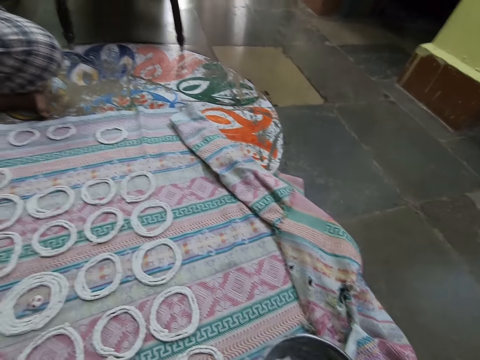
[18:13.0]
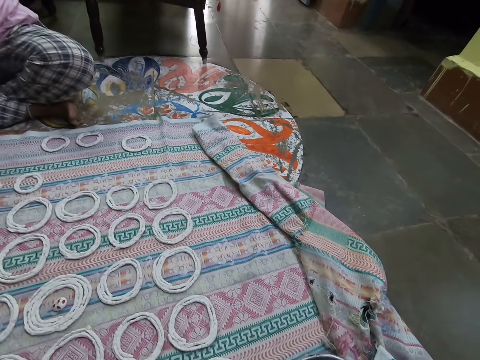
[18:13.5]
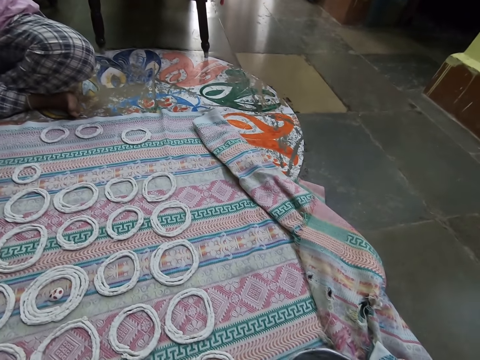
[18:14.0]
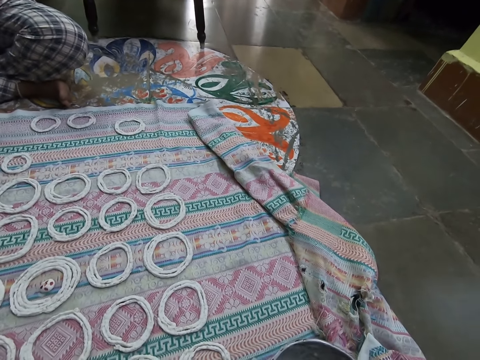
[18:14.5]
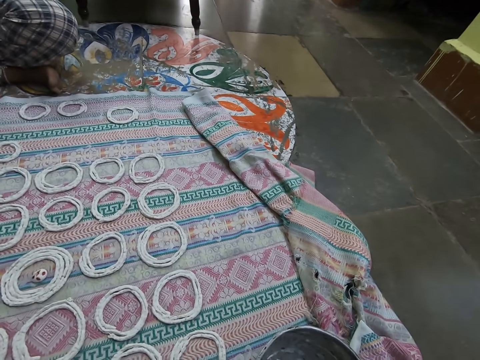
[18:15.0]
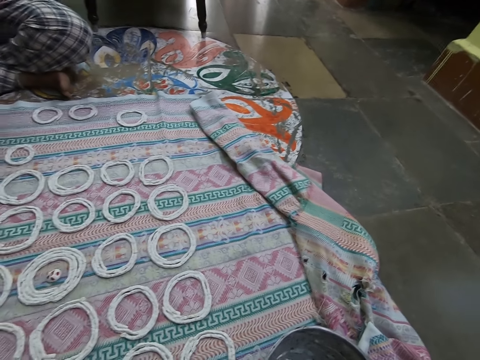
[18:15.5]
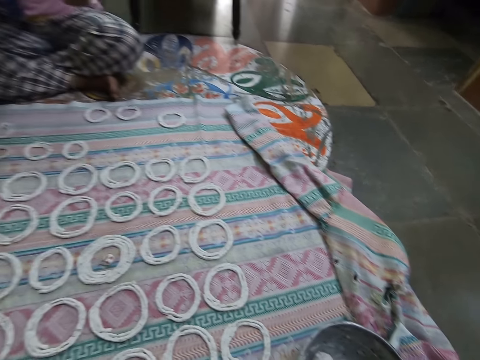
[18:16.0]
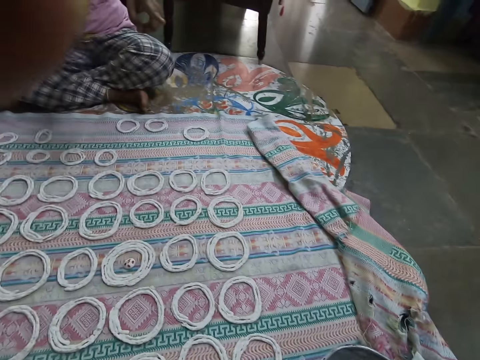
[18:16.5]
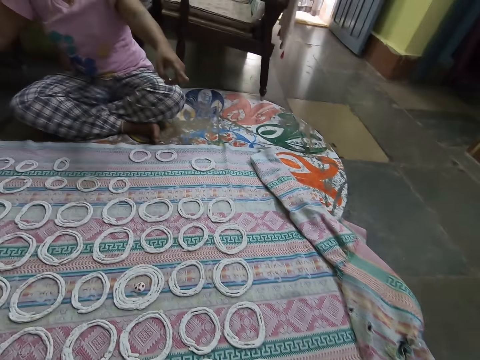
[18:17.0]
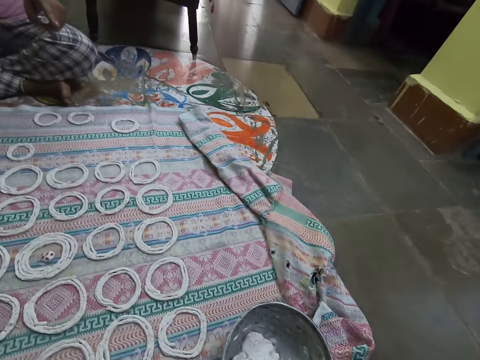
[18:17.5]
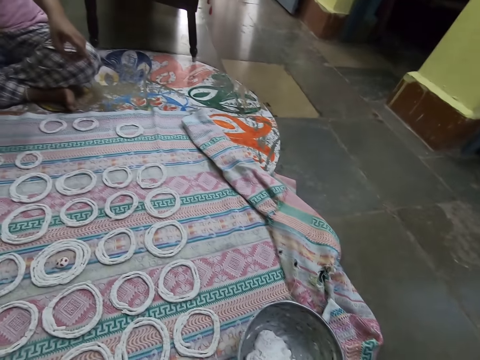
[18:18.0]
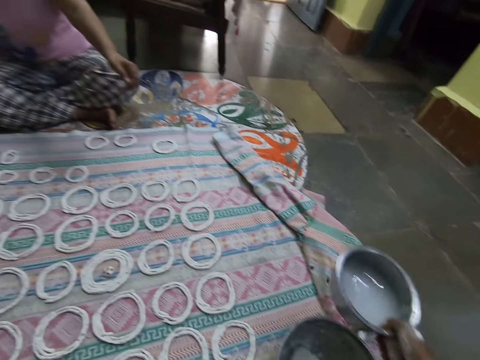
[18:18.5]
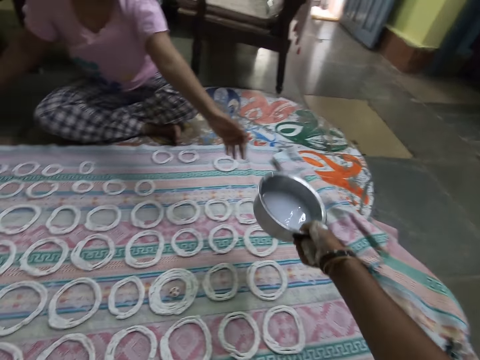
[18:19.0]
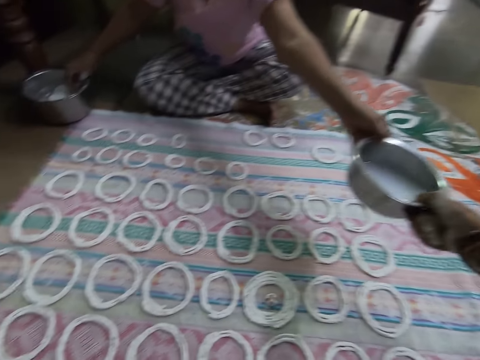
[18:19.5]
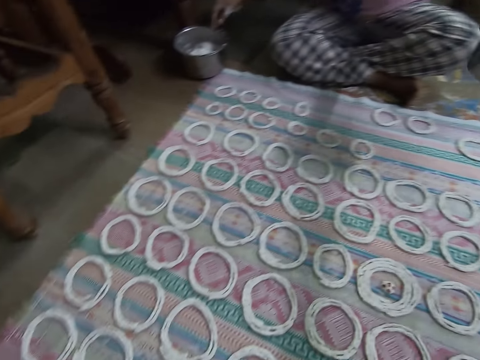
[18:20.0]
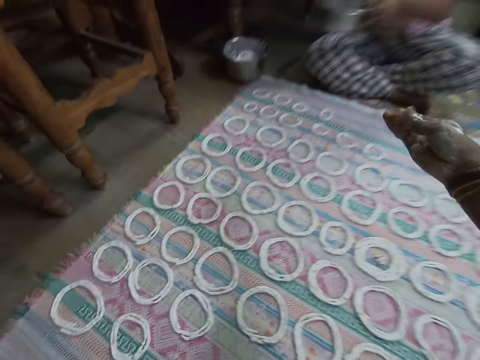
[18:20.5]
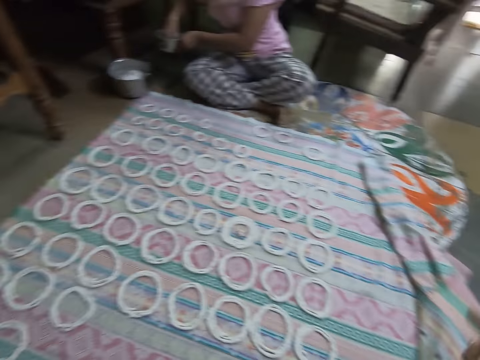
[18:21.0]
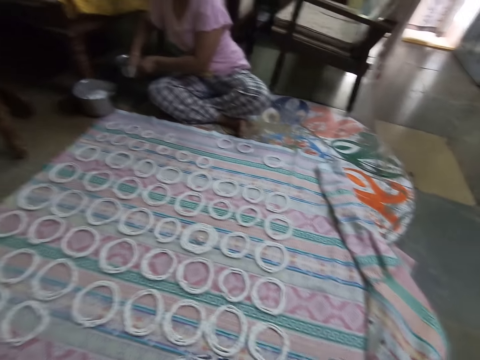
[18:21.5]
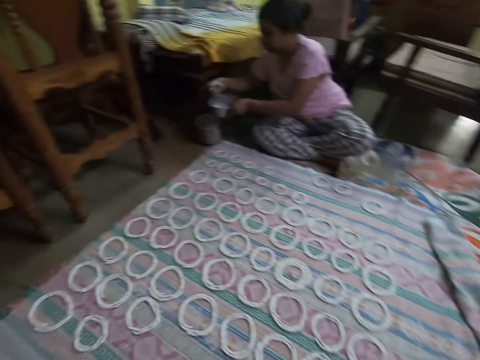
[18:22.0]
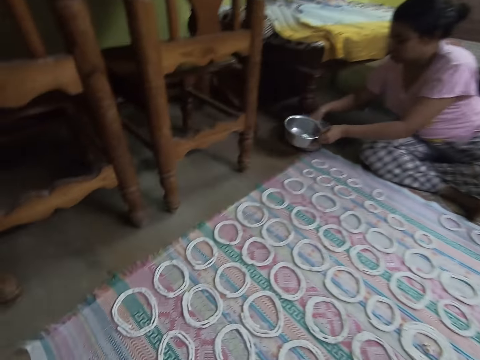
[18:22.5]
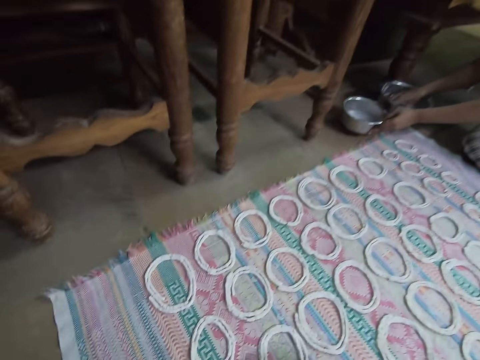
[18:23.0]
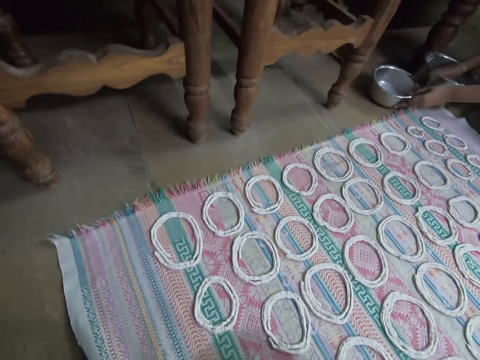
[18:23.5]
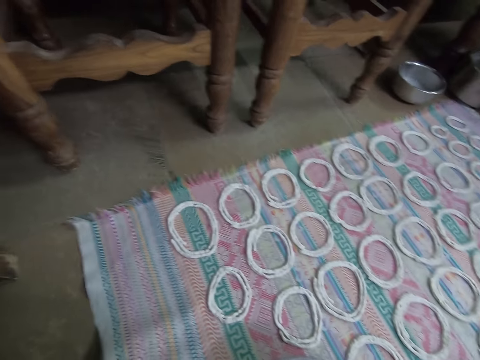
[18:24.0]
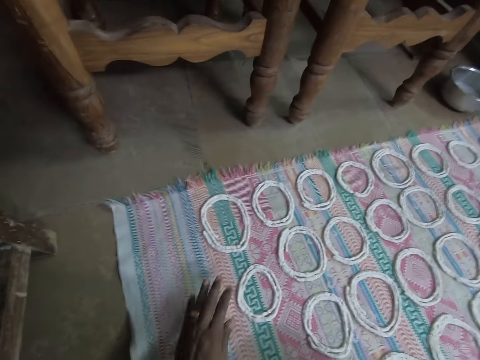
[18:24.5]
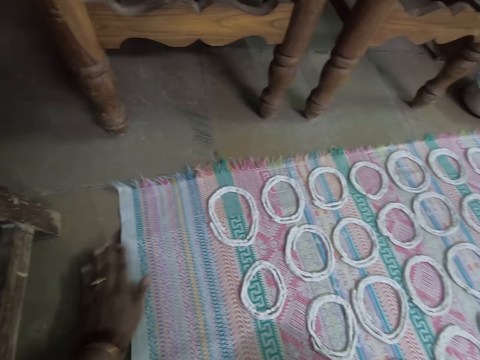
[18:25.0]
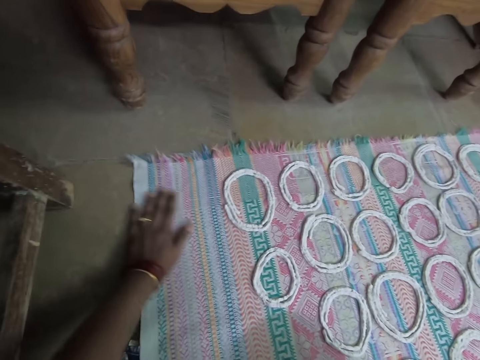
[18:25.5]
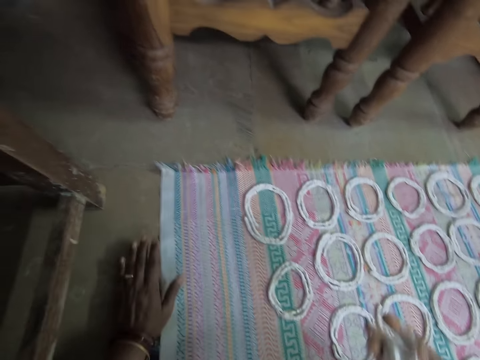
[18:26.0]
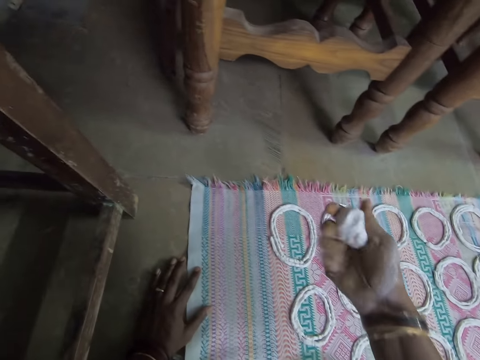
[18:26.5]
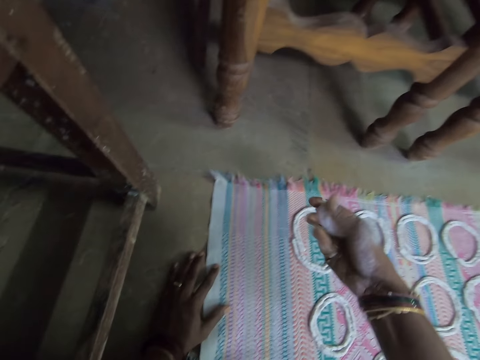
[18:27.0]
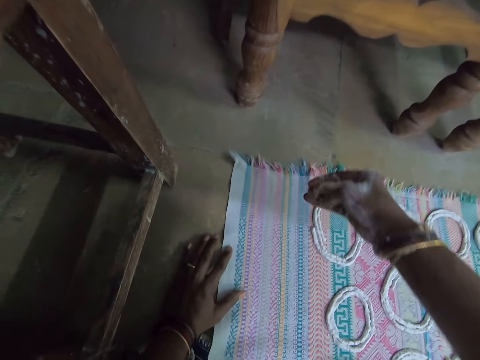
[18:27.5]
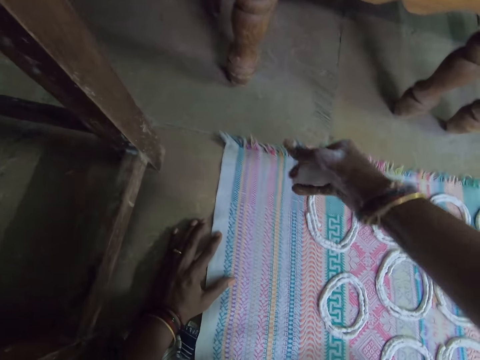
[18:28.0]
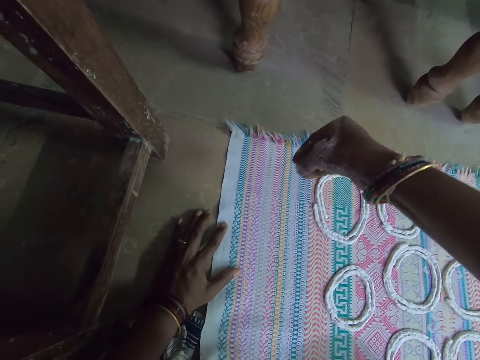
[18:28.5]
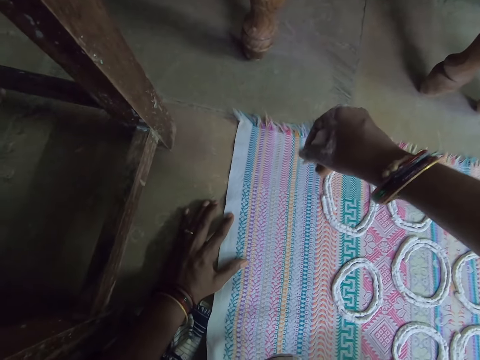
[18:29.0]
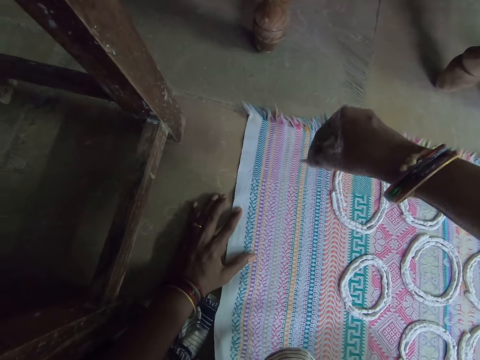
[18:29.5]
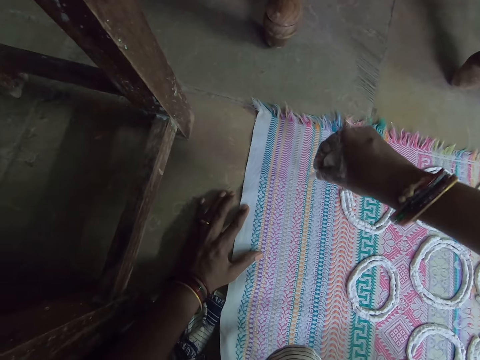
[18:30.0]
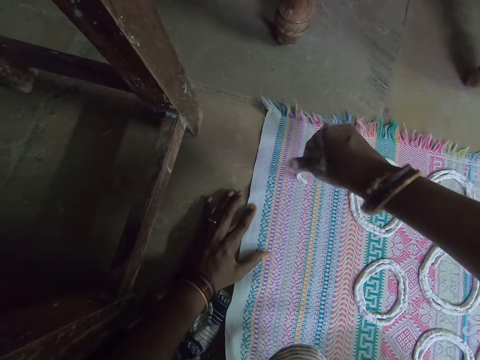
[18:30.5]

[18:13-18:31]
The camera wearer touches a head camera on her head with her left hand. A woman points at the pot or bowl. The camera wearer lifts her hand. The woman collects the bowl from the camera wearer with her left hand. The woman dips her right hand in the bowl in her left hand. The woman dips her right hand in the bowl on the floor. The woman places her hand on the dough. The woman drops the bowl in her left hand on the floor. The camera wearer sweeps the mat on the floor with her left hand. She presses the murukku snack paste in her right hand. She holds the dough. She rotates the dough on her hand. She makes shapes out of the murukku snack paste in her right hand on the mat on the floor.

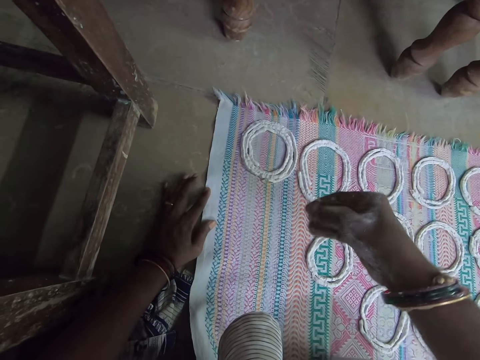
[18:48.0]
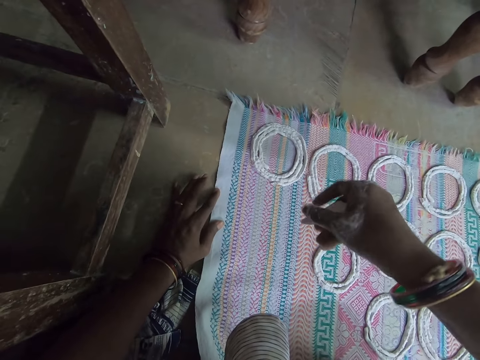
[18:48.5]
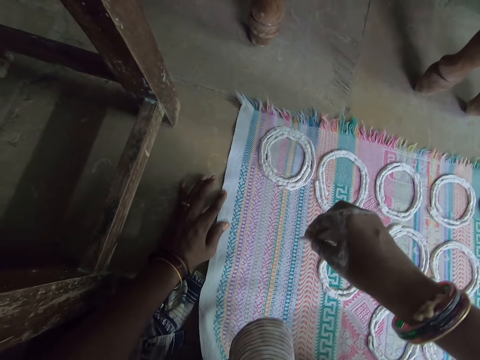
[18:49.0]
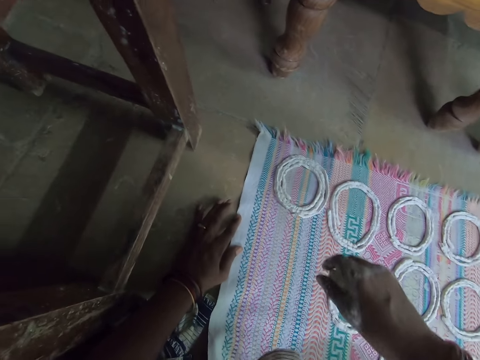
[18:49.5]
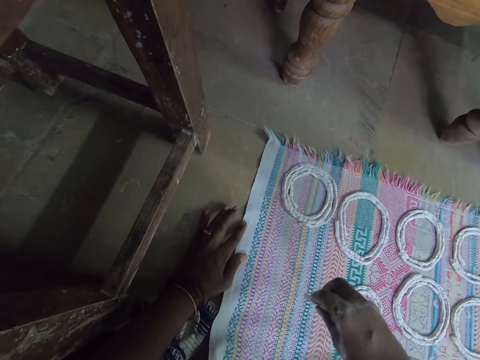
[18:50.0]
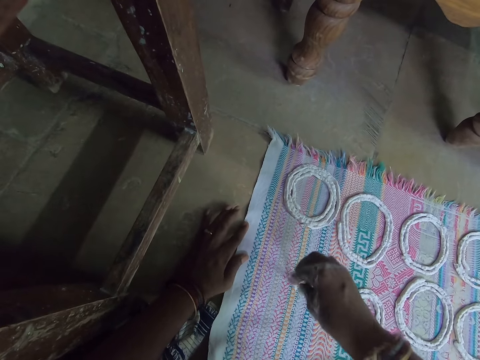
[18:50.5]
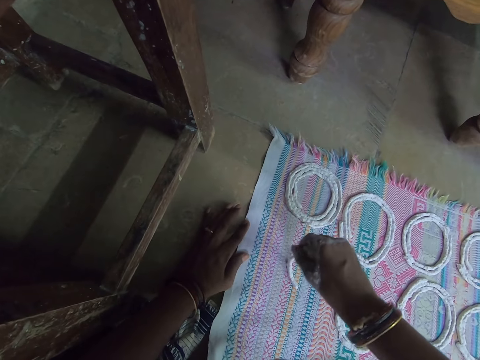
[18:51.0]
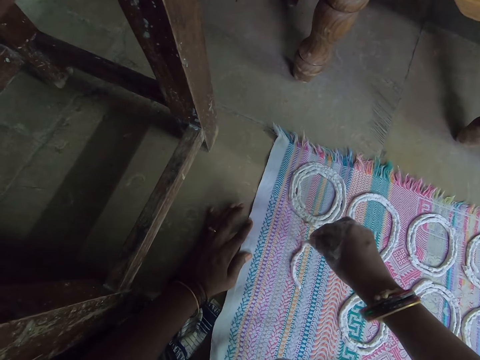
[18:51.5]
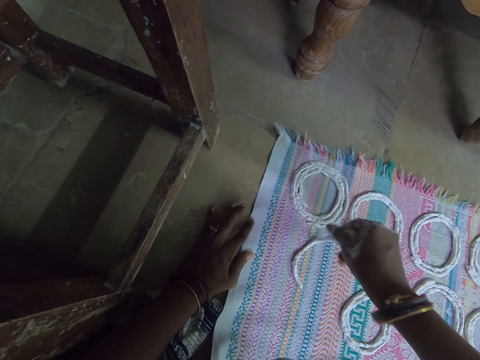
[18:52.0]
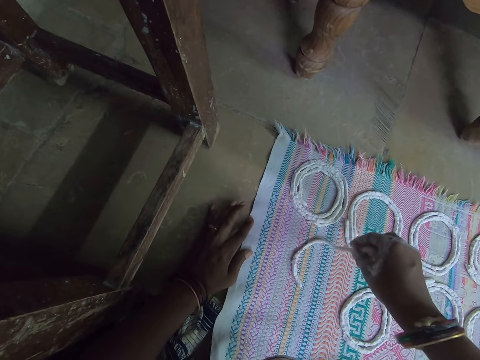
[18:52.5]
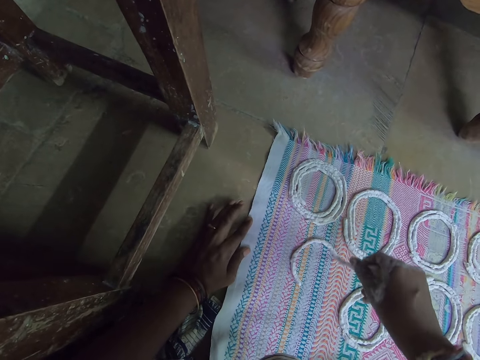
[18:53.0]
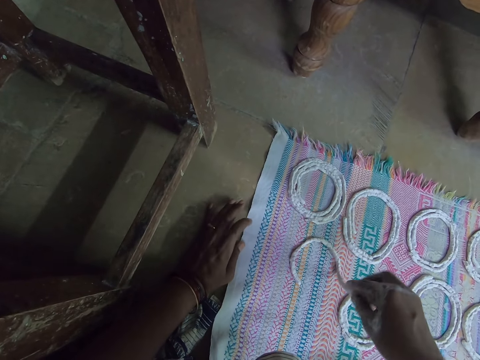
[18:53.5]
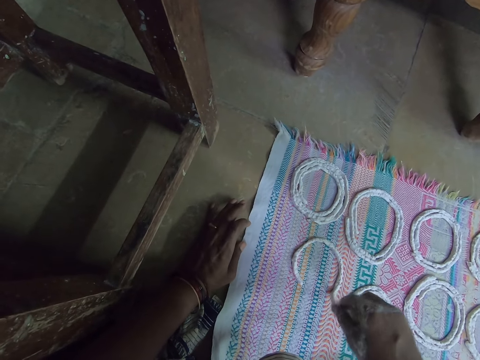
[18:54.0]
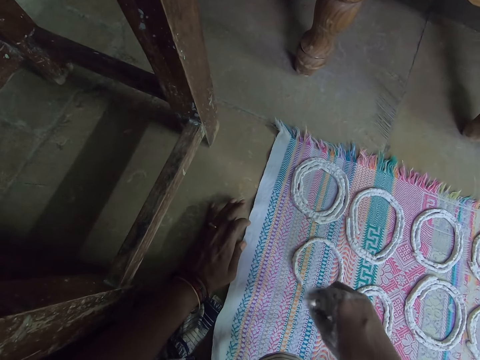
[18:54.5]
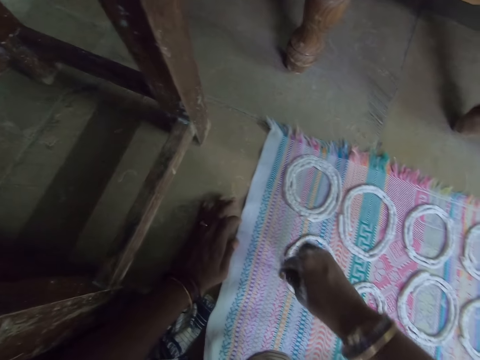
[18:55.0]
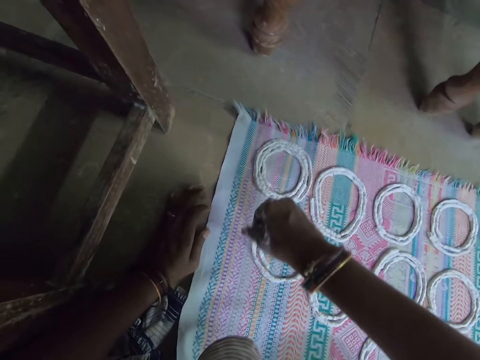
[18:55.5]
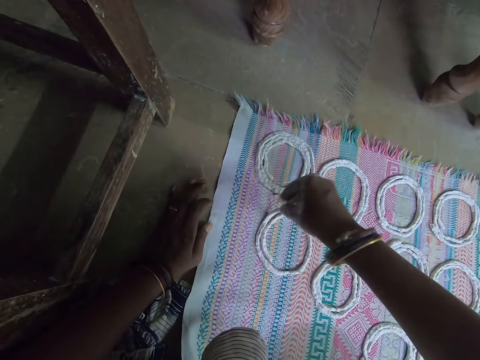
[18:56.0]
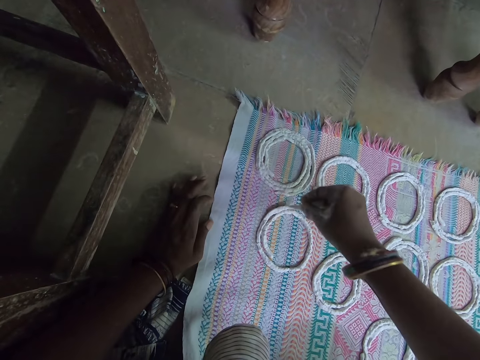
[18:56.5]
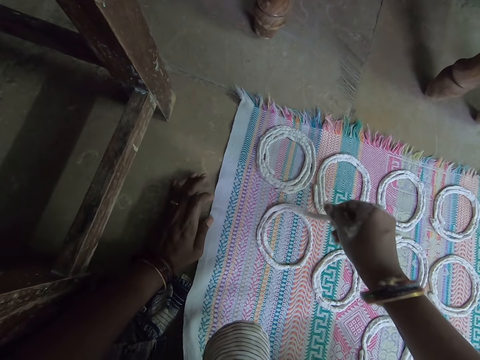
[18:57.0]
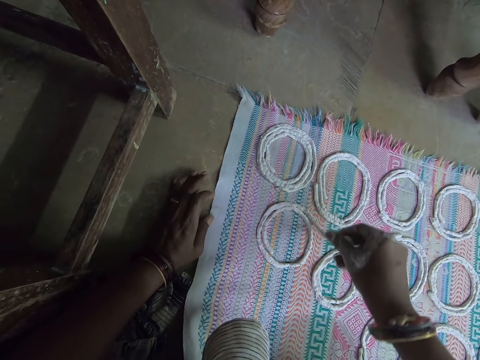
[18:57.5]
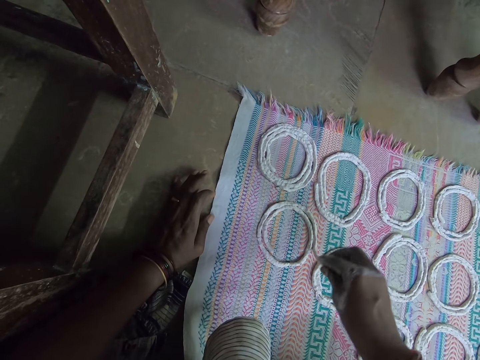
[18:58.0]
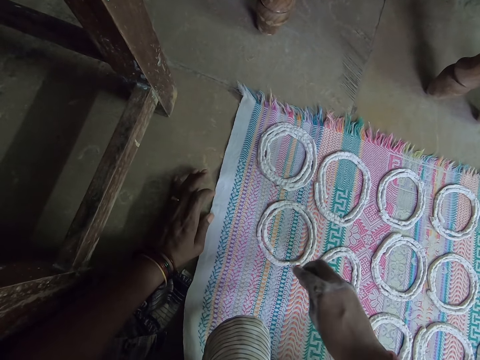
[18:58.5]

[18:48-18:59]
The camera wearer makes shapes out of the murukku snack paste in her right hand on the mat on the floor.
